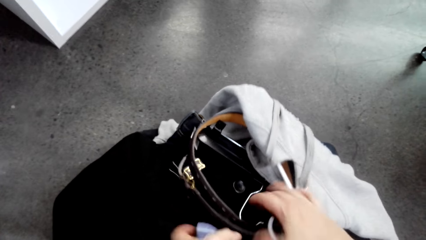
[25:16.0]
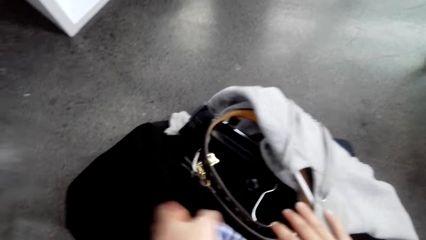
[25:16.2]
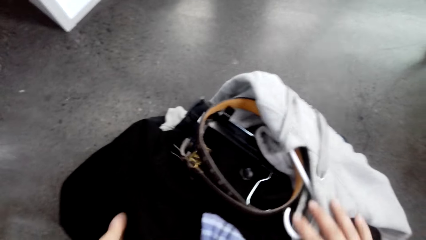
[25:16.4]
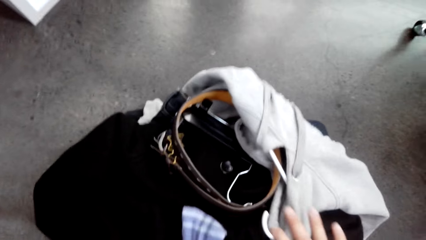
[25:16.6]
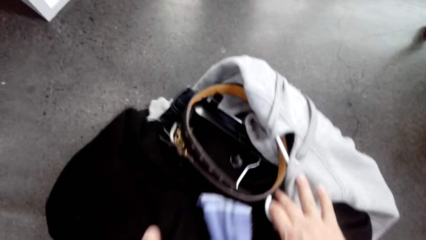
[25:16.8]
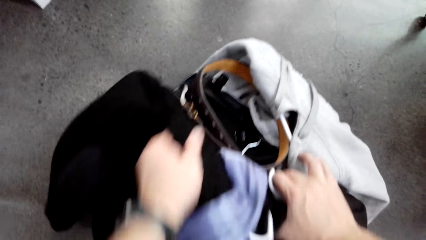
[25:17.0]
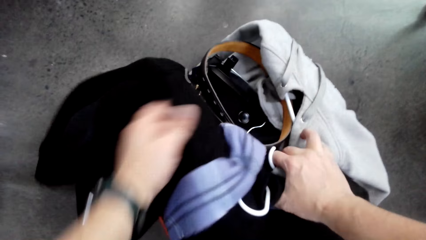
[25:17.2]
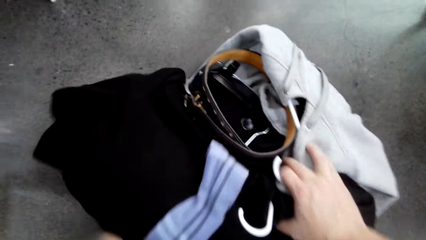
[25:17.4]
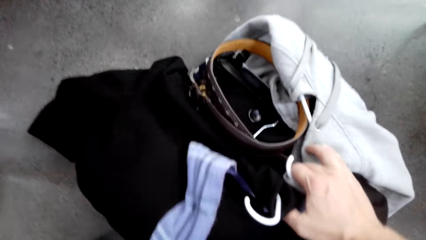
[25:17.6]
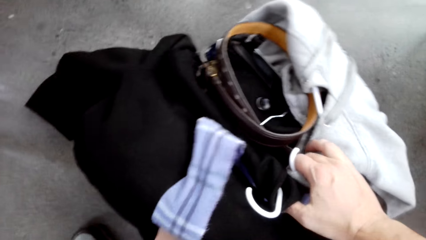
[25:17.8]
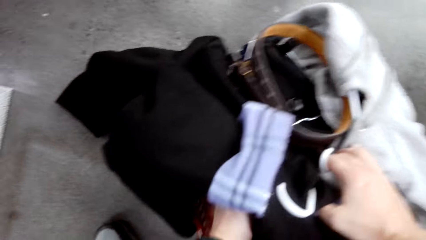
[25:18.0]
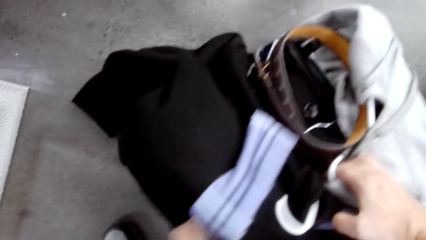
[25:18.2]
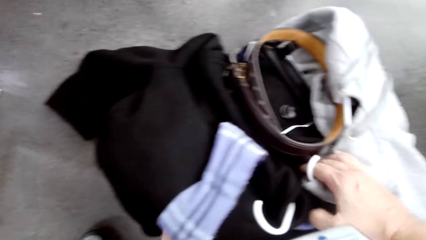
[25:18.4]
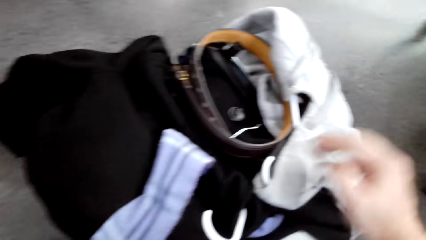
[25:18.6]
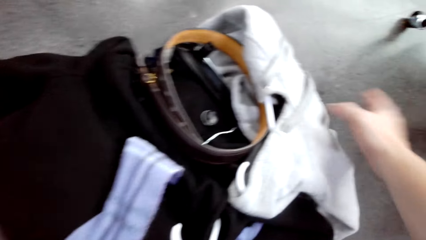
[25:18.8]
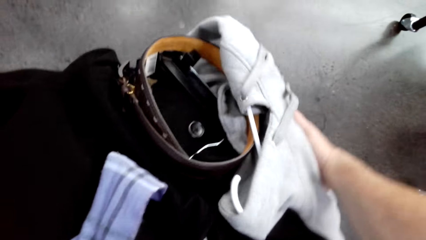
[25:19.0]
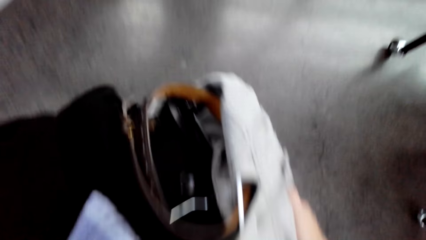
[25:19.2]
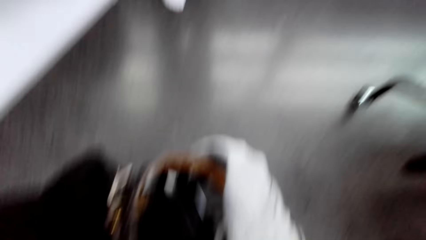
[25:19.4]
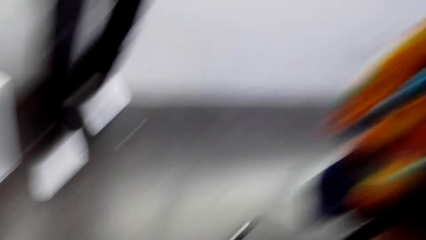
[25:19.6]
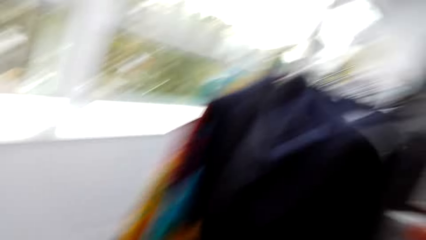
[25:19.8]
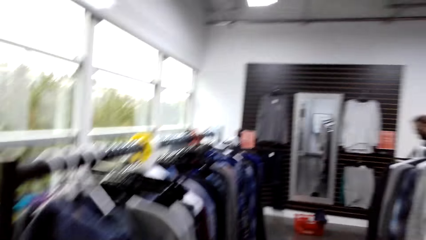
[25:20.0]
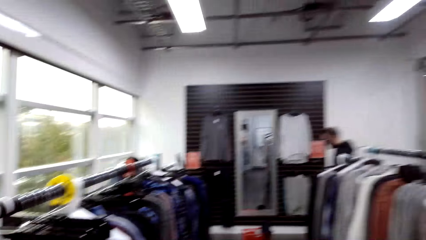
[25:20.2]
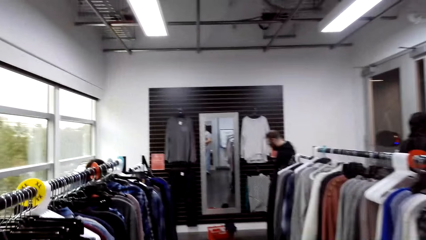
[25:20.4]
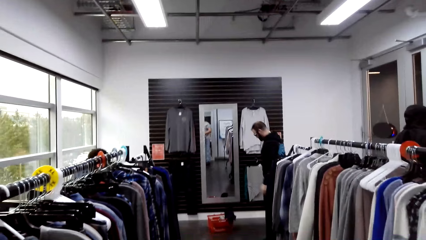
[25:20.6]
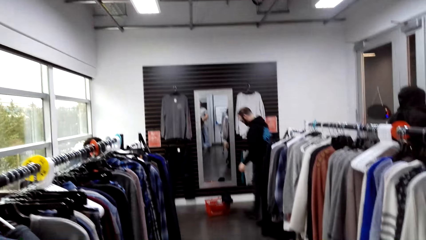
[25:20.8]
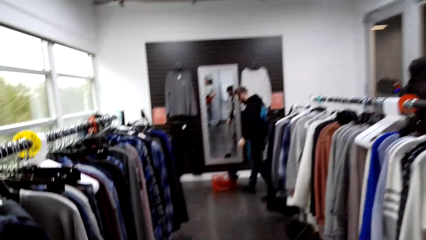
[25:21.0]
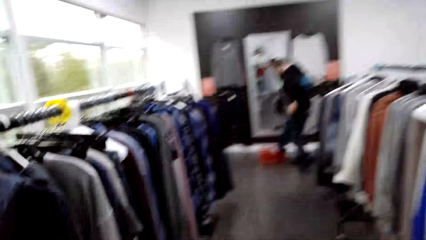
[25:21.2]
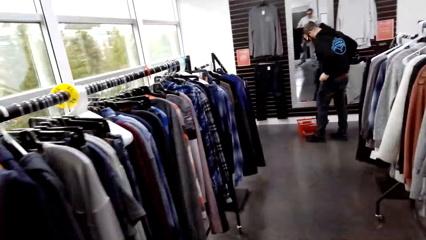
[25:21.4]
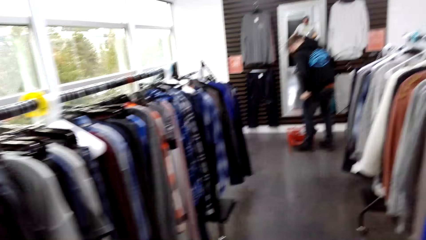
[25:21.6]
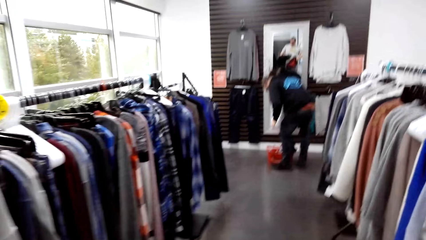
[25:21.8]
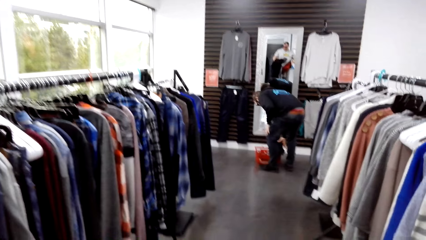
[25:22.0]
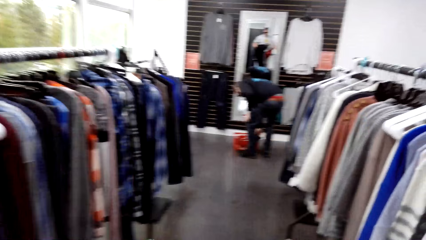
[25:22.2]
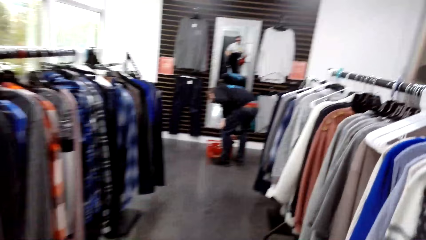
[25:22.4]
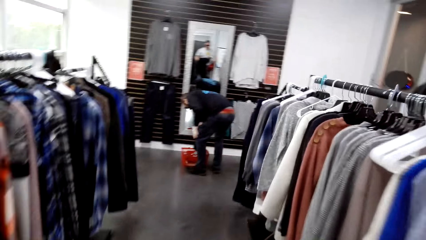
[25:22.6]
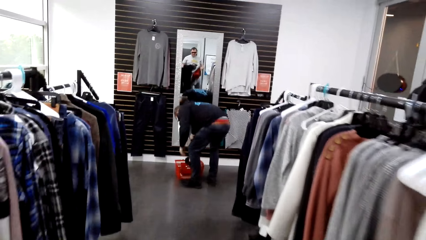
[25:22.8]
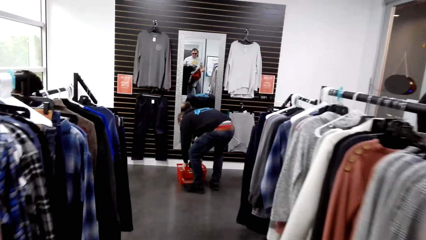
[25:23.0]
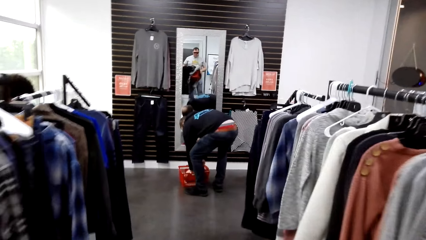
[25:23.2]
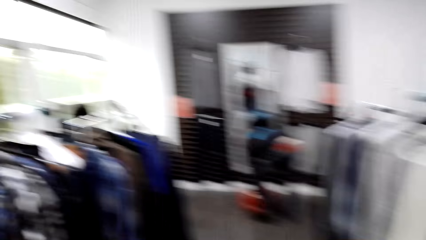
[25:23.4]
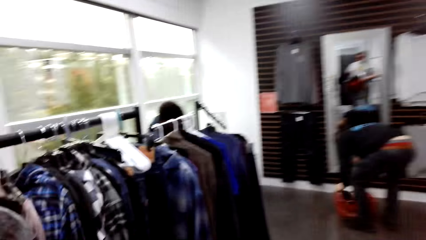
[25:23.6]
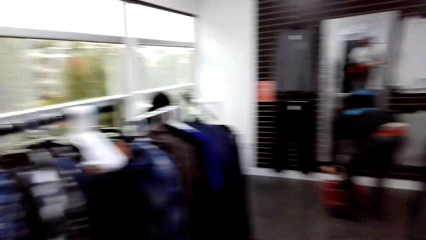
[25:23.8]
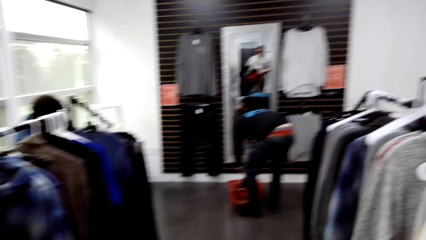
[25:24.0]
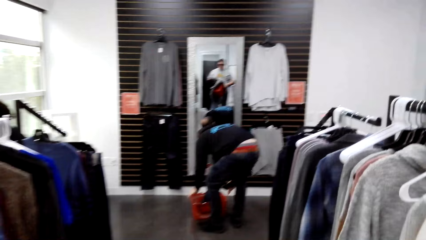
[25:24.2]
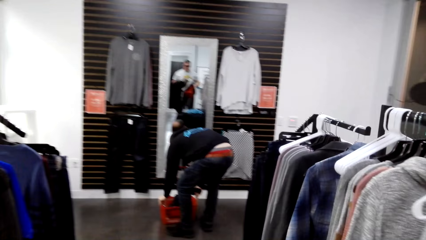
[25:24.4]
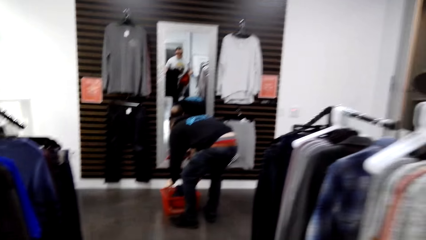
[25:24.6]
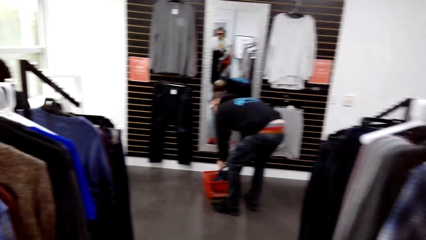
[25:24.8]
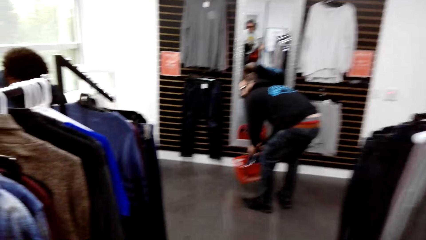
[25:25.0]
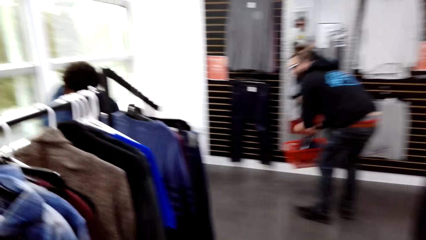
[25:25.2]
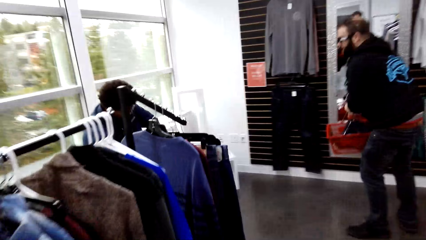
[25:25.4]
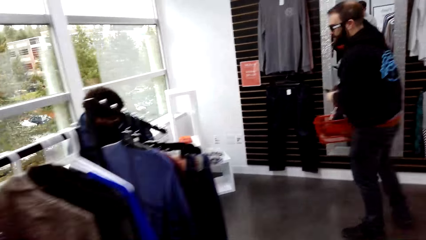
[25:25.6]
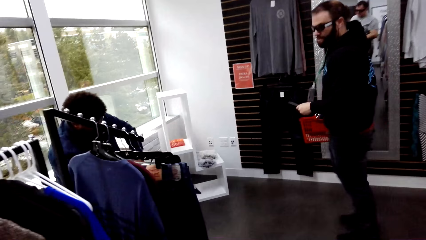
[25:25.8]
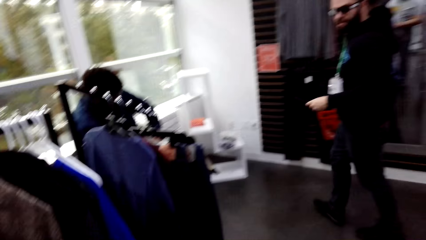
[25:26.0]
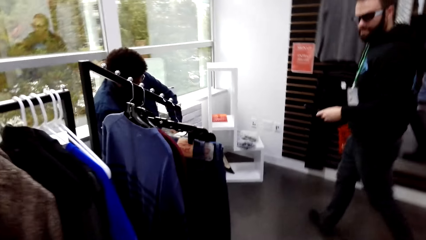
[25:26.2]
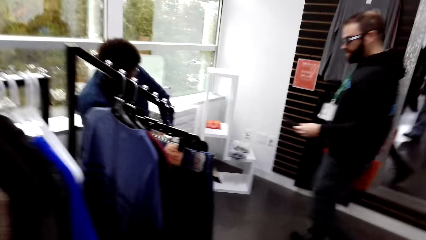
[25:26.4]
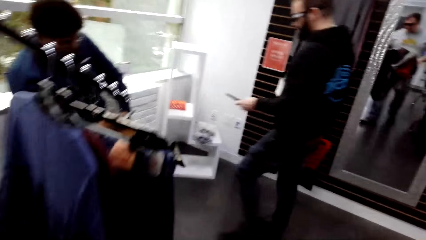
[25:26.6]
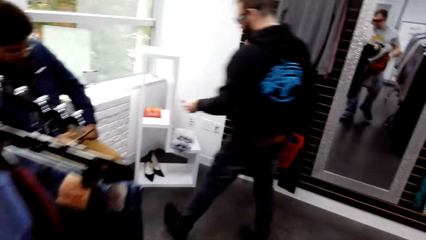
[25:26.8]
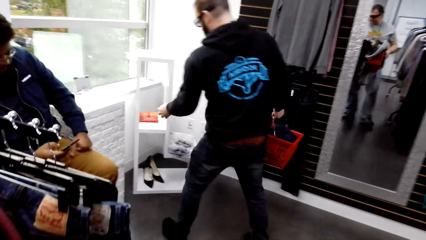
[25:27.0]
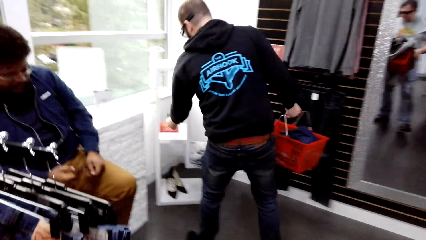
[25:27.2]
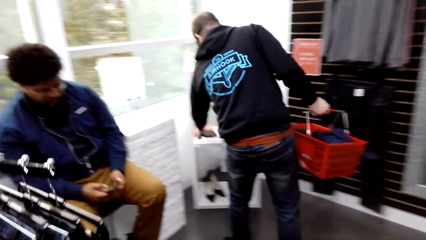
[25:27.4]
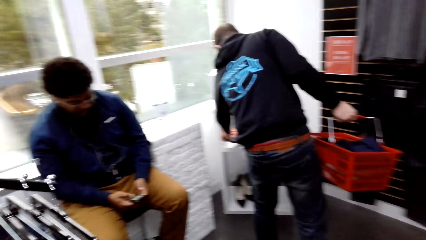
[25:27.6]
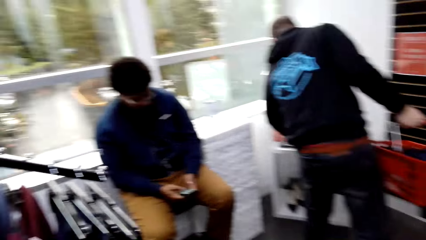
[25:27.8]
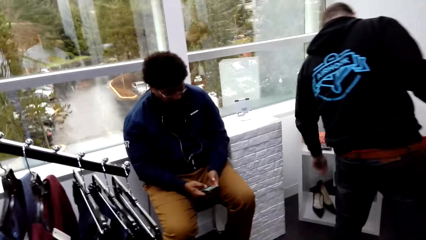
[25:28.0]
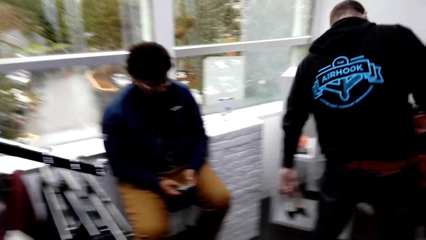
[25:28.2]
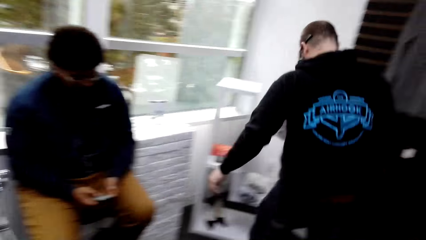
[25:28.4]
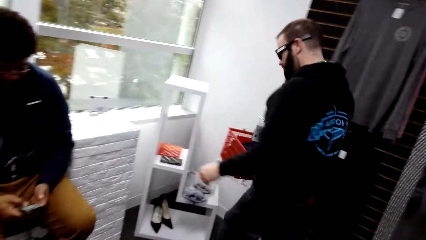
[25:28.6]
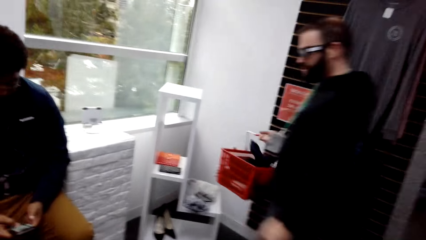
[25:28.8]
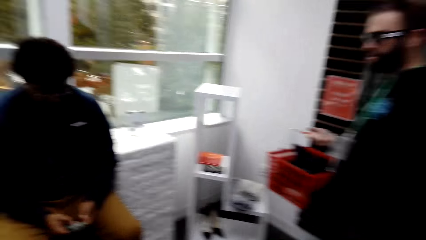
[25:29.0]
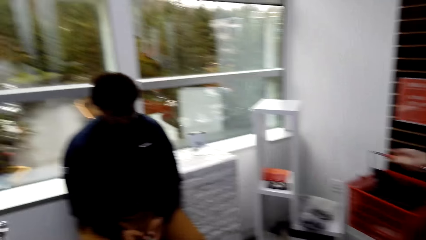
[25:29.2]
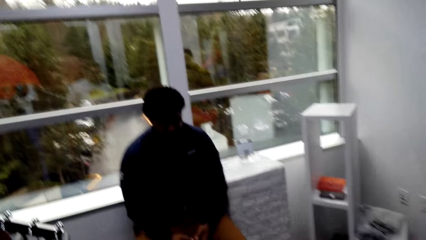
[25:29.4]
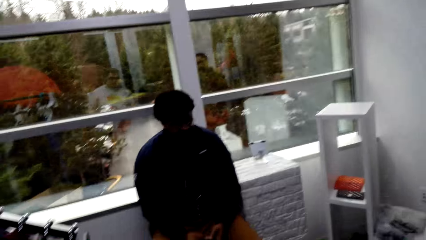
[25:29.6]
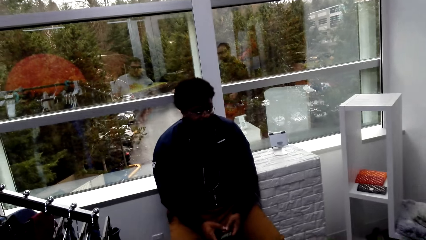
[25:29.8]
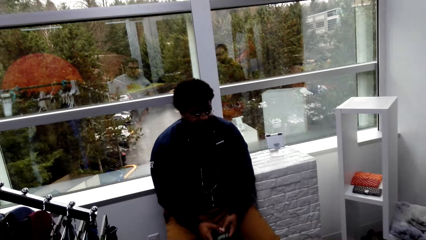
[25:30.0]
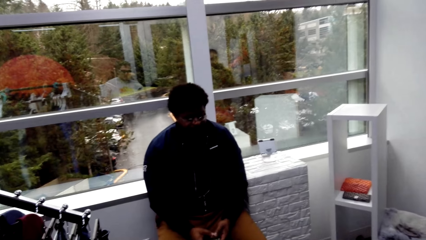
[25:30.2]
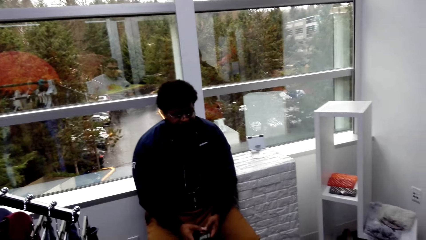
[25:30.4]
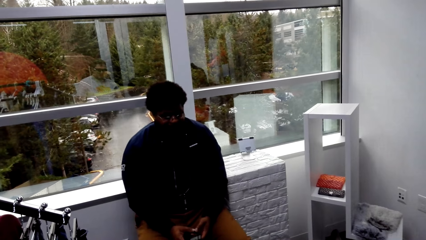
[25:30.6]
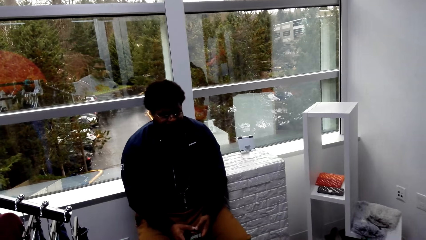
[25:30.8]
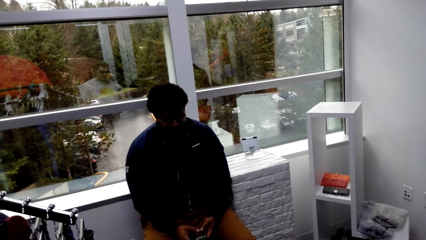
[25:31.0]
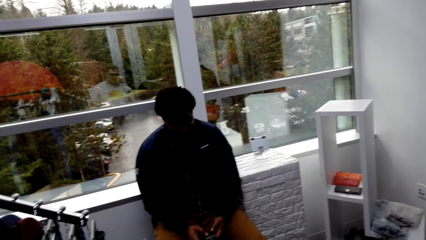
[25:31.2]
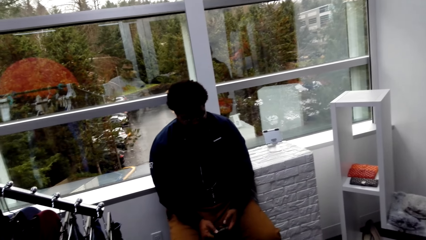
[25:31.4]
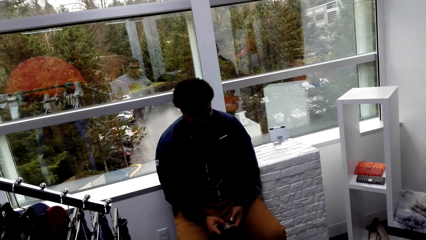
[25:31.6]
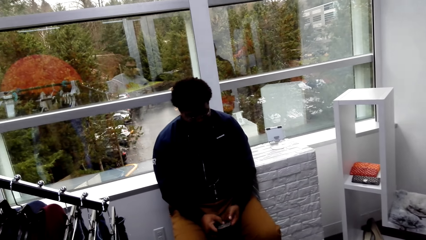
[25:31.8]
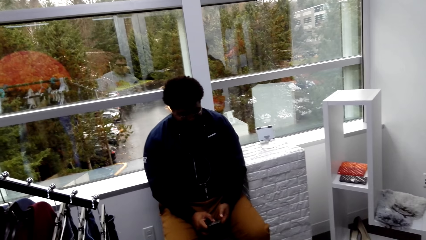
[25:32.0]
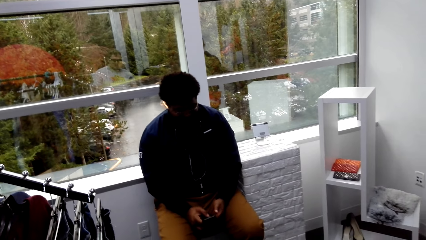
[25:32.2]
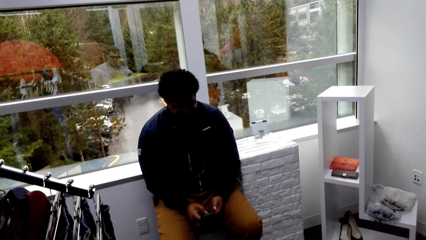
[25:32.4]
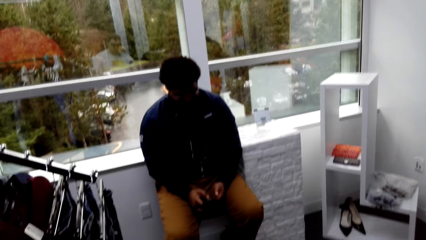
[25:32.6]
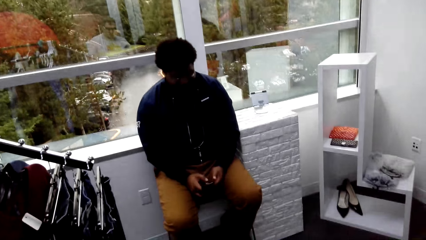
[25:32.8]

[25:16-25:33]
The camera wearer adjusts the clothes on the shopping basket. They pick the clothes from the floor. They walk around the store. A male places the shopping basket on the floor, picks the shopping basket from the floor, places something on the stand, and walks around the store.
